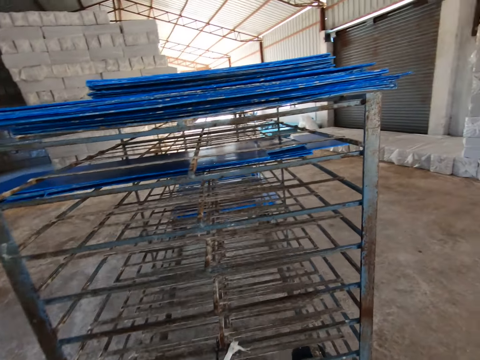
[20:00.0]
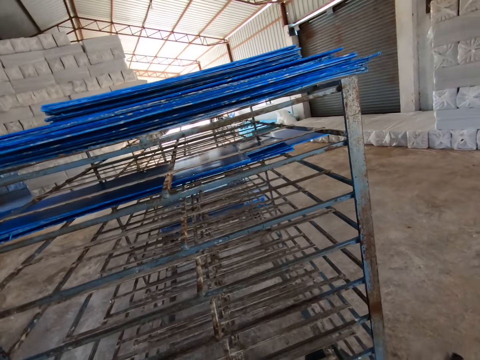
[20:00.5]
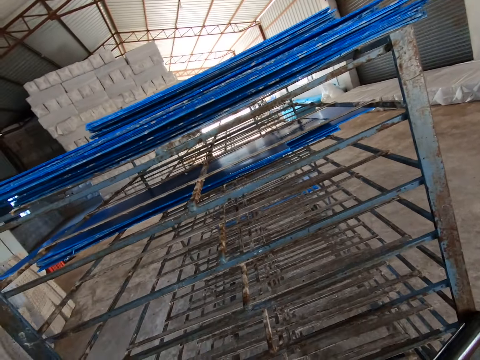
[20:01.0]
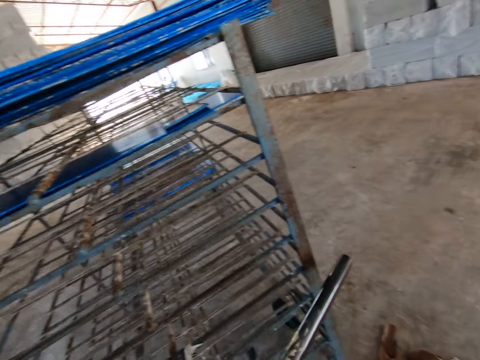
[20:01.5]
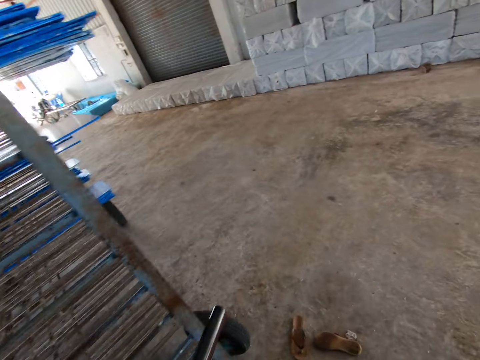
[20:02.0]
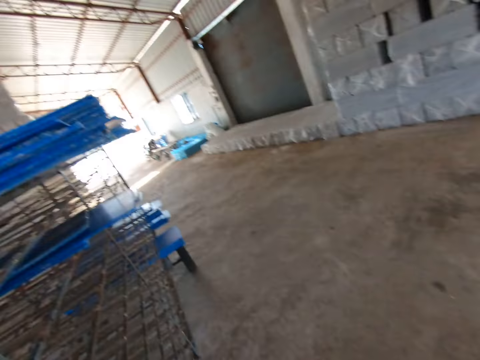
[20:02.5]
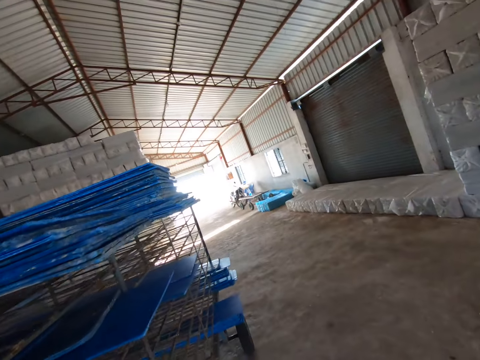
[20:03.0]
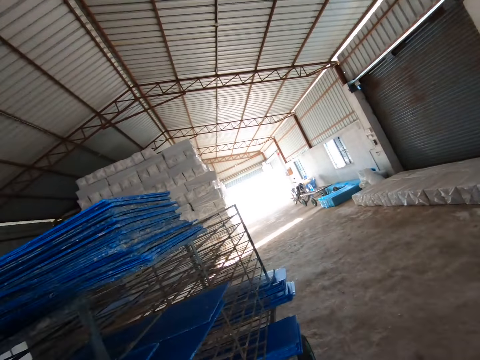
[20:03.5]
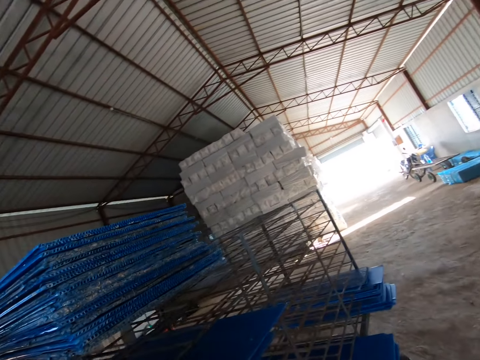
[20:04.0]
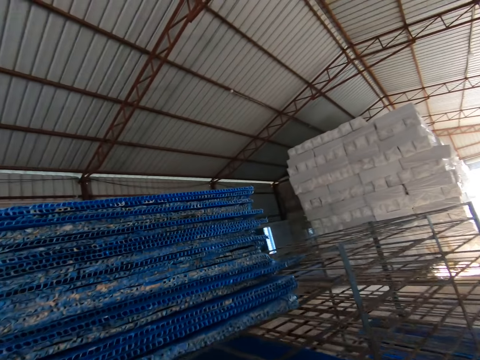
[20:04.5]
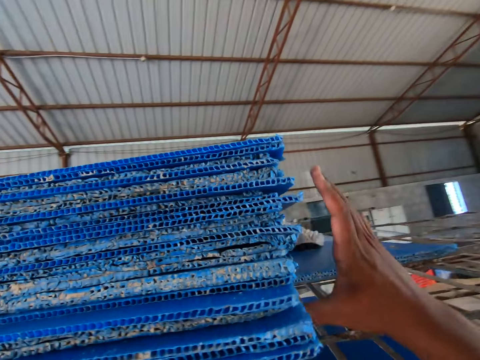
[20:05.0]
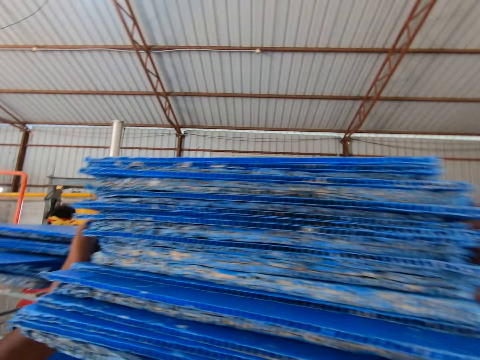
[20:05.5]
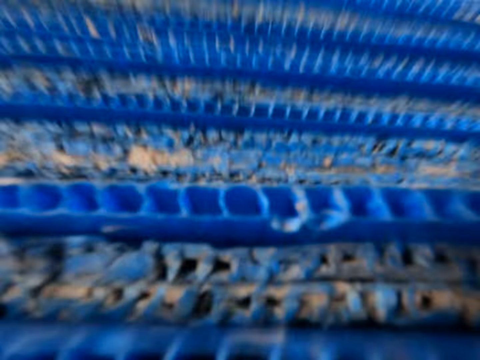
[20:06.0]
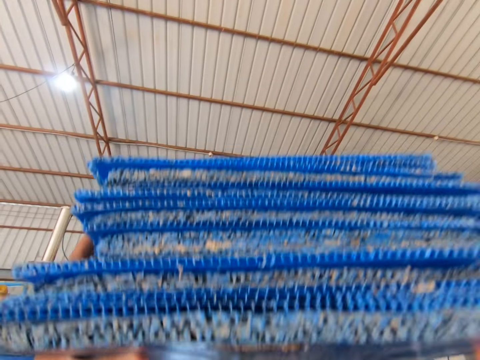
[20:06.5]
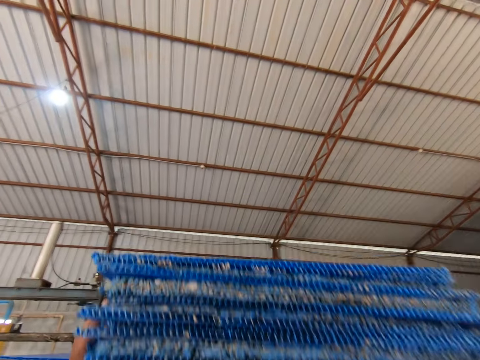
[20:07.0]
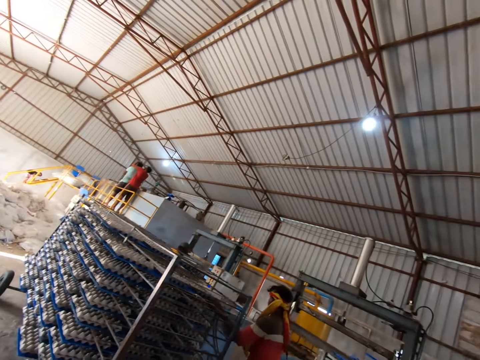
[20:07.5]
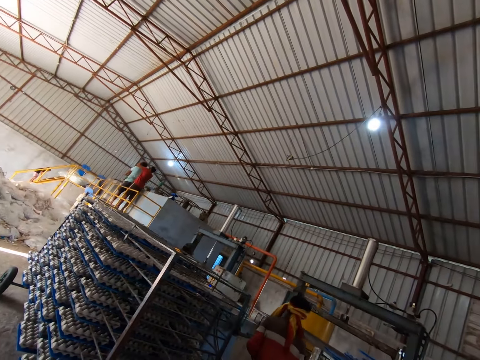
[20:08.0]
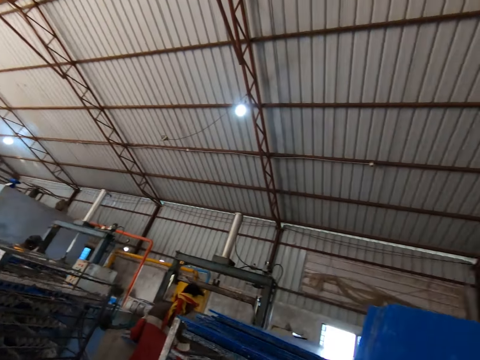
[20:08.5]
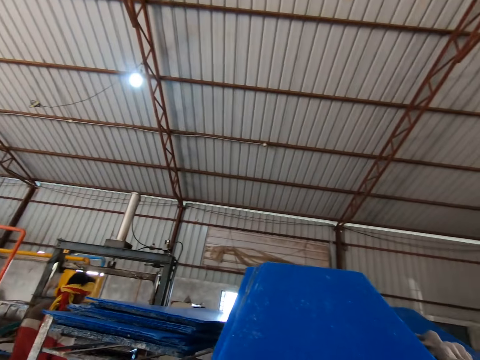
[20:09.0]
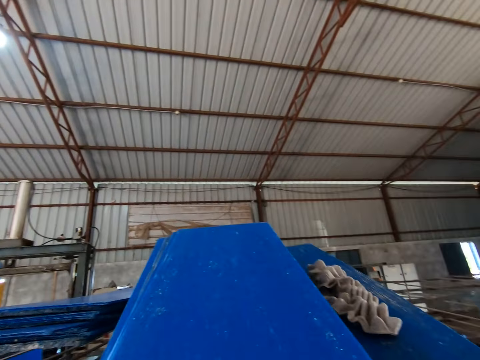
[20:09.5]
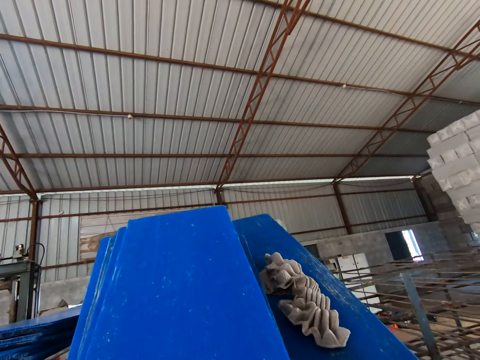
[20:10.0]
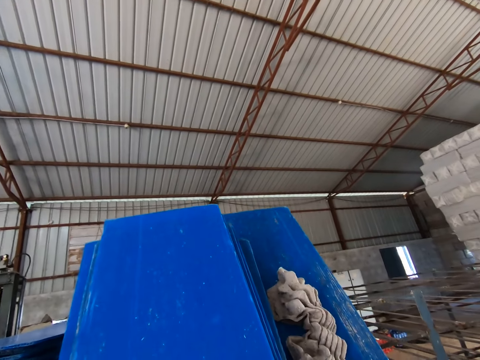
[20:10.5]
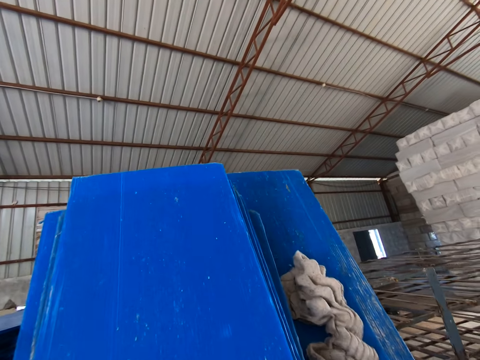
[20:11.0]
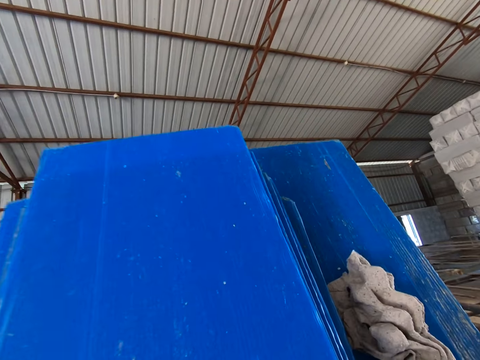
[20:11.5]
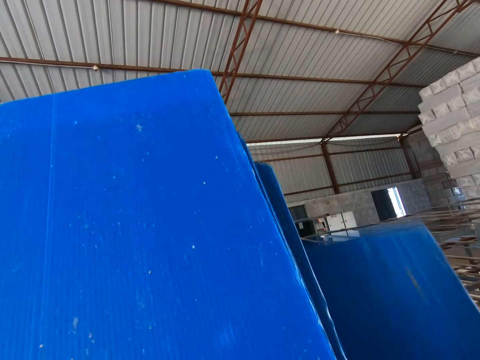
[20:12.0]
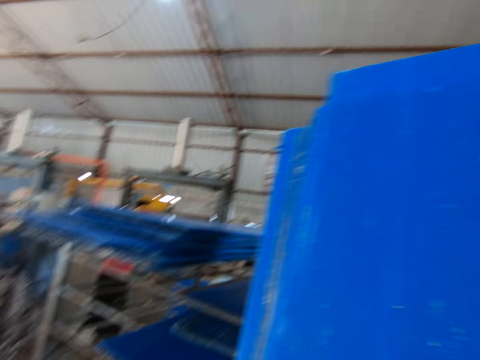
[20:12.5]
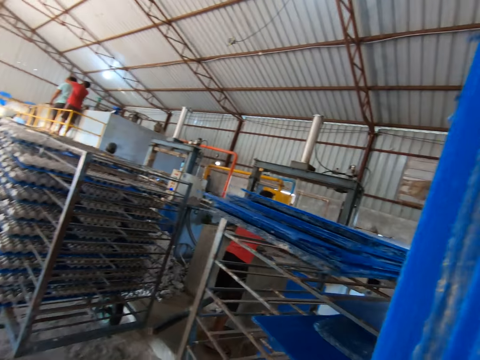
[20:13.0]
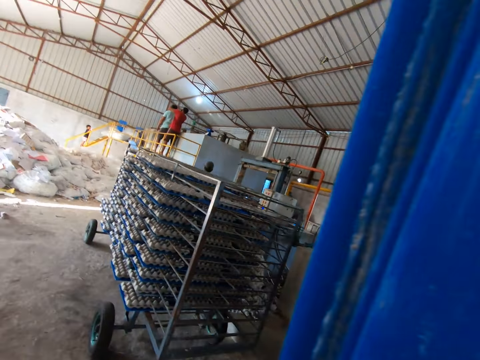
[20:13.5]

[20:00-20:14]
The camera wearer looks at the trolley. They walk around. They pick up trays from a rack with both hands. They hold the cardboards, pull the pile of cardboards and look around. They drop the cardboard. They hold the pile of cardboards.

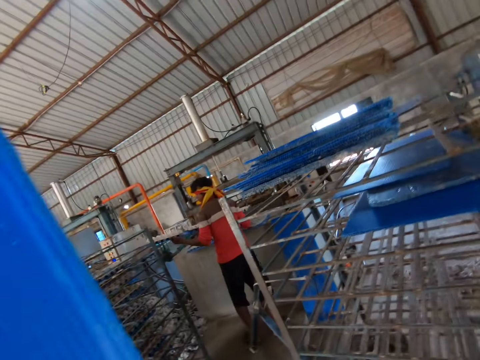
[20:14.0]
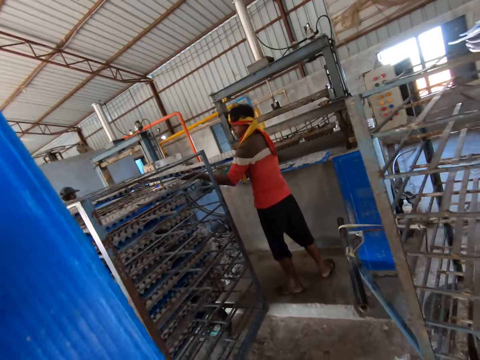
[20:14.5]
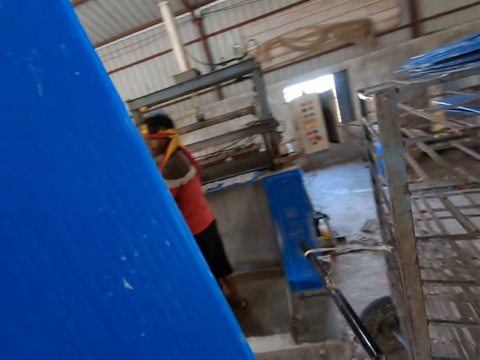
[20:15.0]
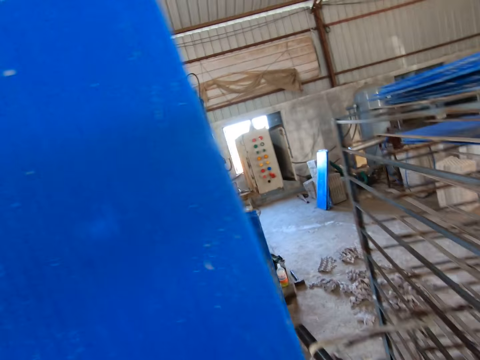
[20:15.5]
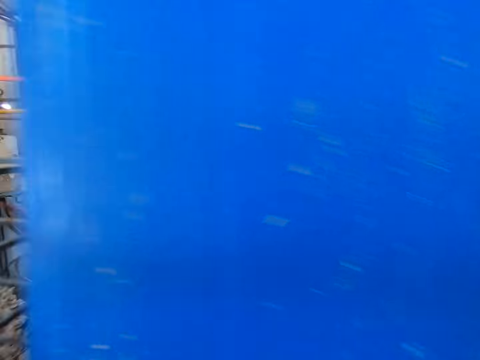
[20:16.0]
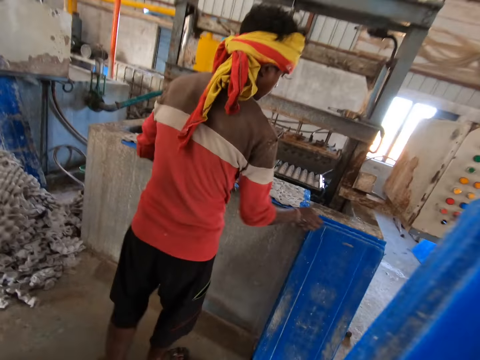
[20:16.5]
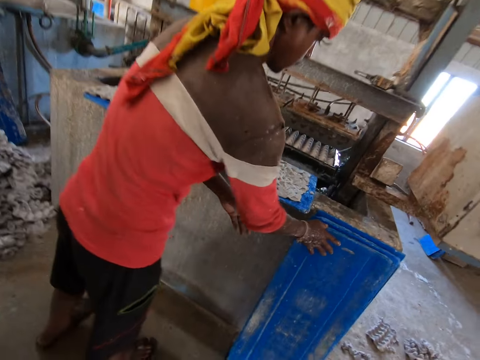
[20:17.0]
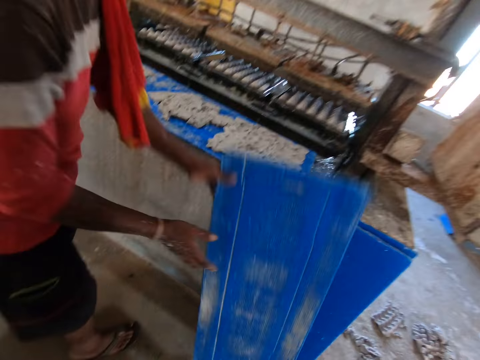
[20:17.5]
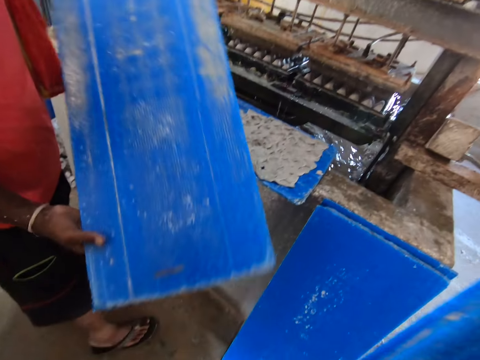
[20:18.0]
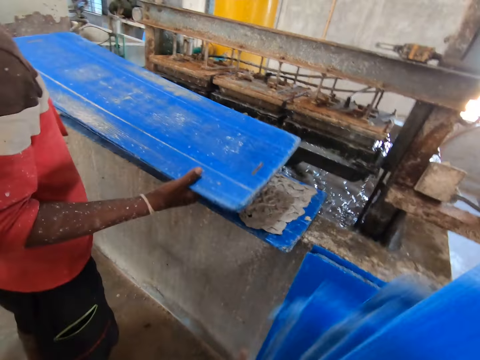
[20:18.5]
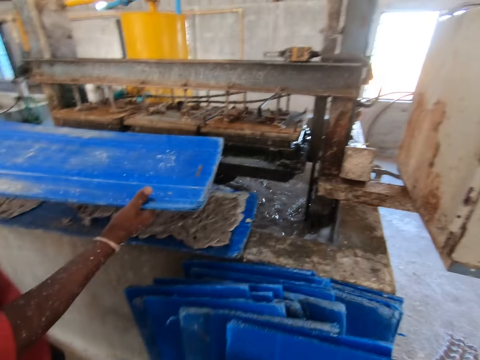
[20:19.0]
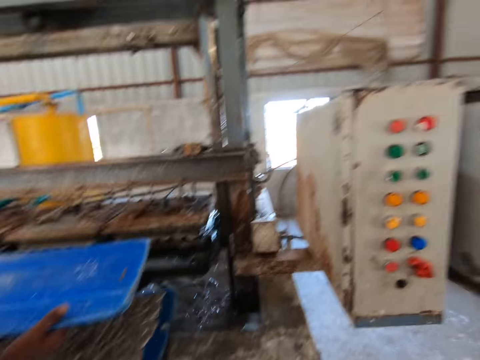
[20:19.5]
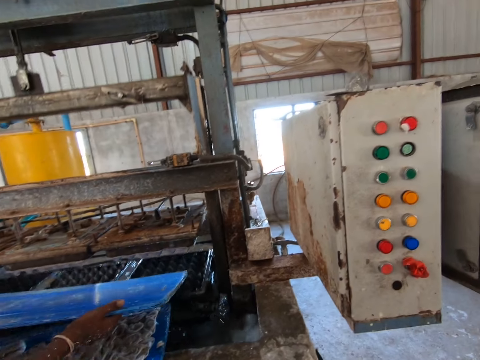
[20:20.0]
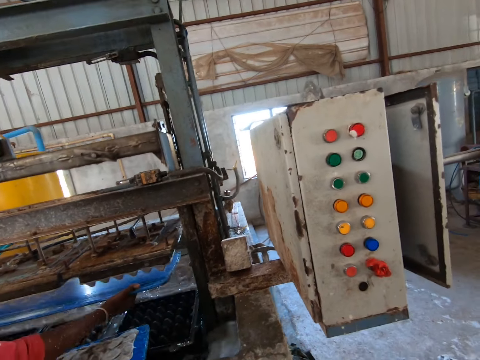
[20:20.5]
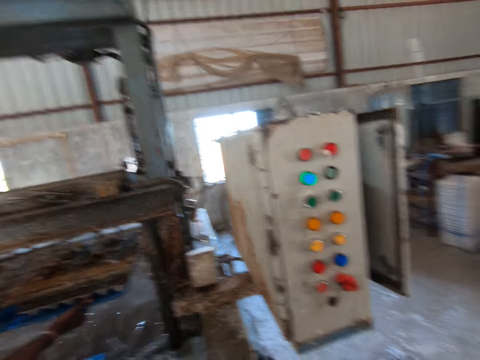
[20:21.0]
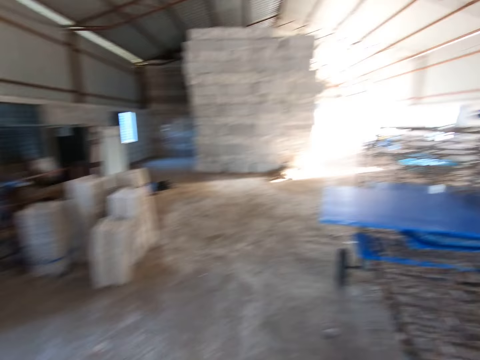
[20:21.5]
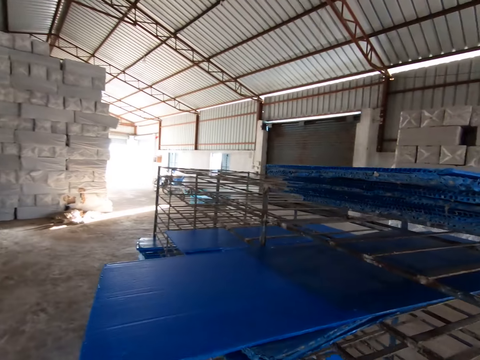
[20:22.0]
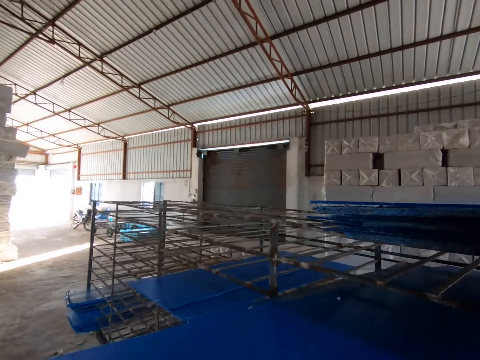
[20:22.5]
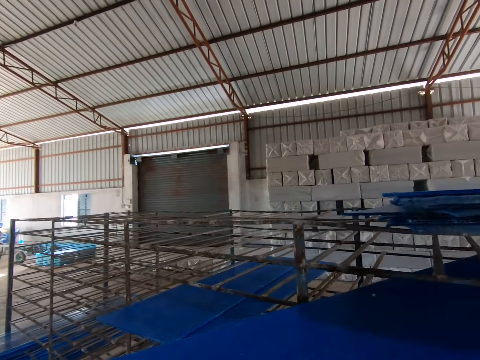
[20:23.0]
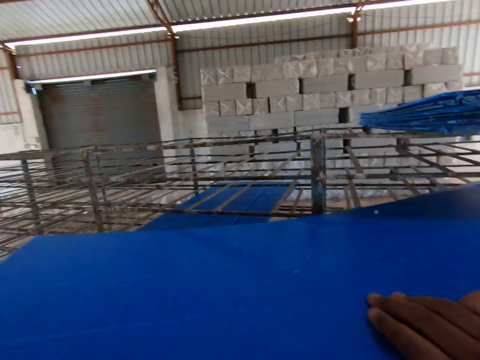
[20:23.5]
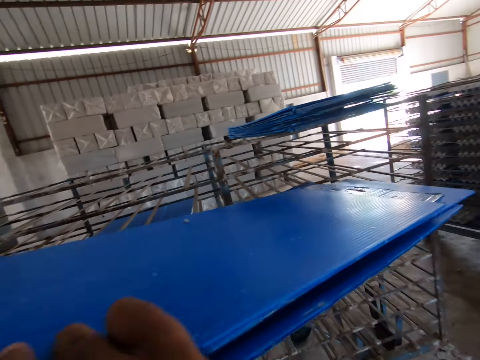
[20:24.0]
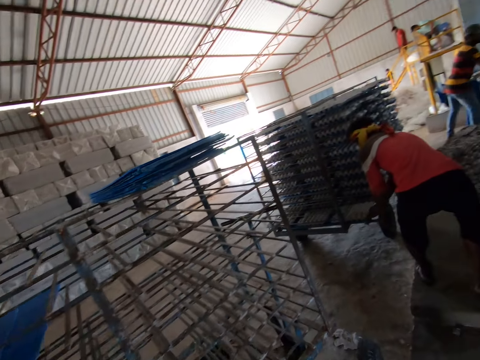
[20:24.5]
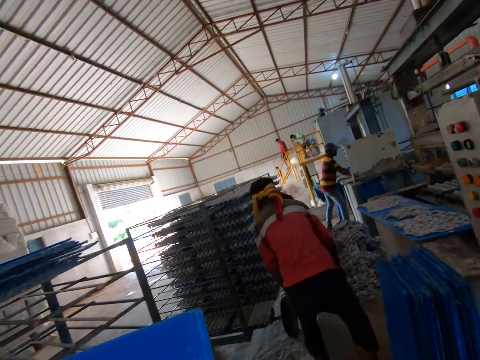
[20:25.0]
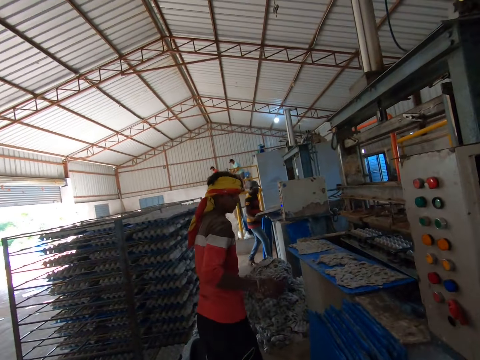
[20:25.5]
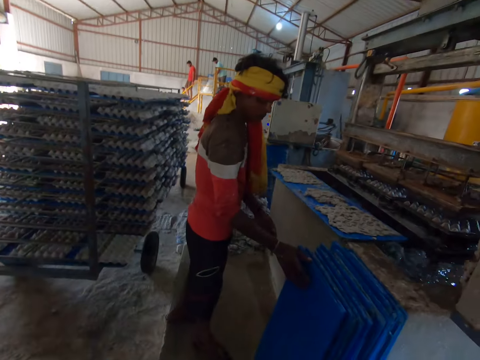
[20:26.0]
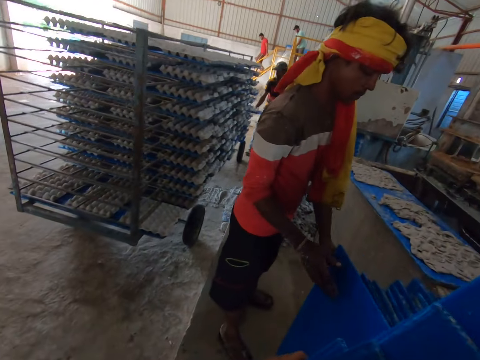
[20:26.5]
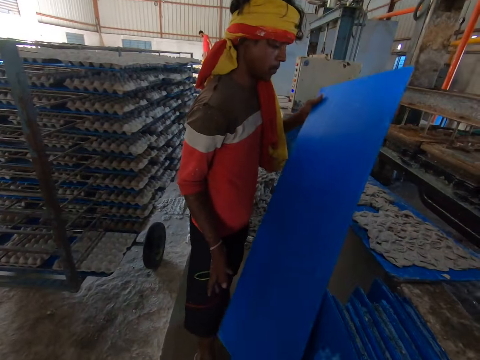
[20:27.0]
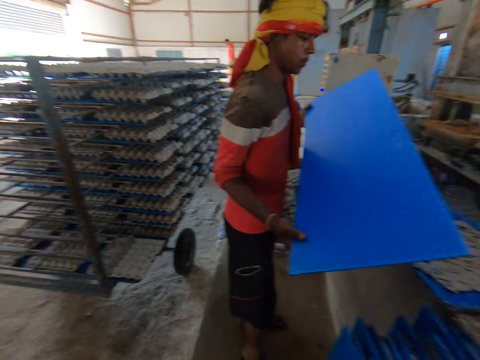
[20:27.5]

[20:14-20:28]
The camera wearer carries the cardboards. The man puts a tray into the egg tray machine with both hands. The camera wearer moves to the egg tray machine. The man picks up a tray from the floor with both hands. The camera wearer drops the trays on the floor with both hands. The man puts the tray into the egg tray machine with both hands. The camera wearer looks around. He picks up trays from the rack with his right hand. He holds a pile of cardboards, pulls the pile of cardboard and carries the cardboard pile. The man picks up a tray from the floor with both hands. The camera wearer drops the trays on the floor with his left hand.
